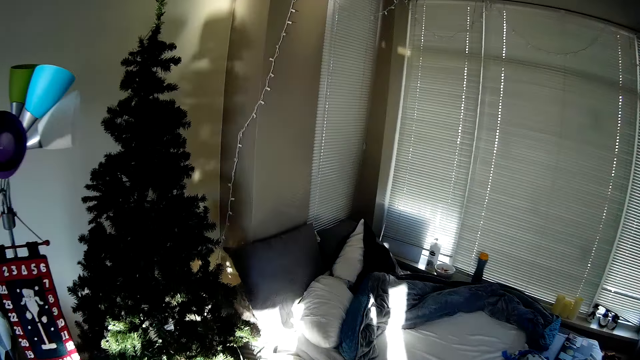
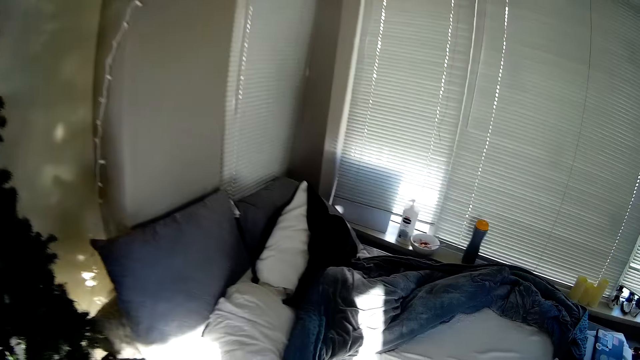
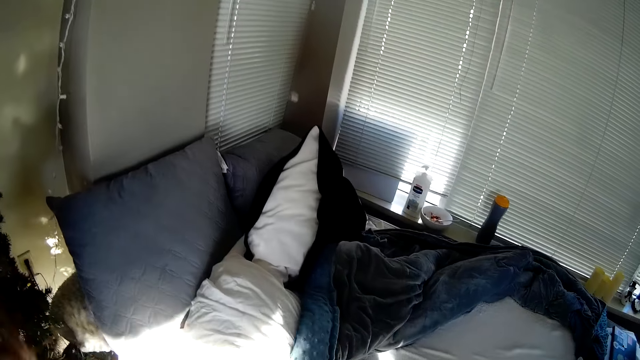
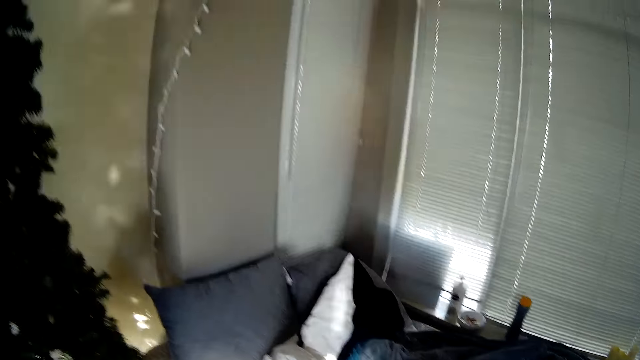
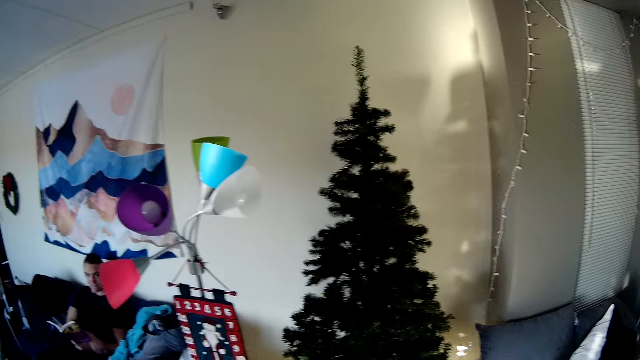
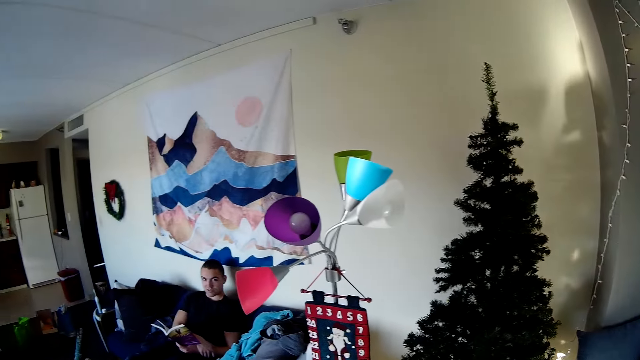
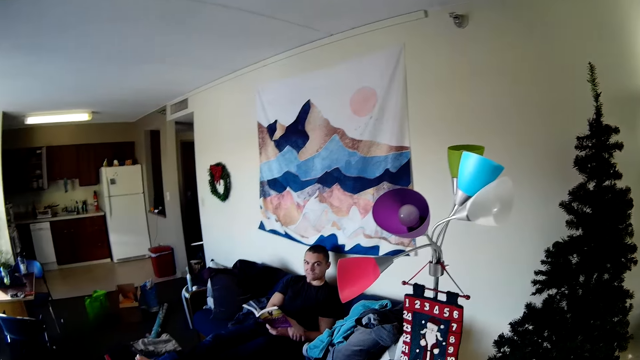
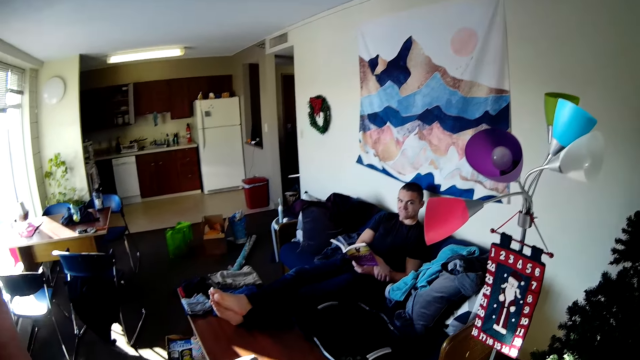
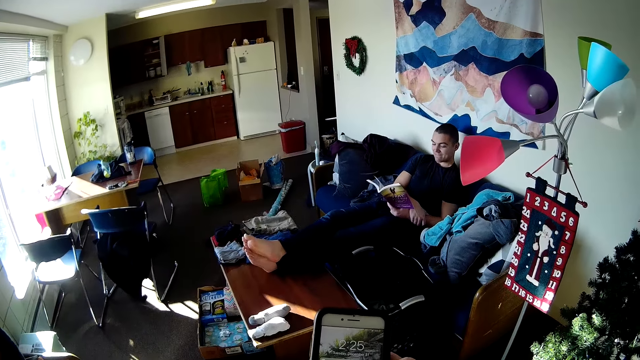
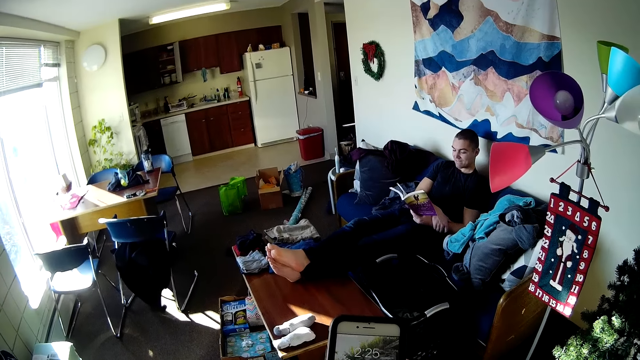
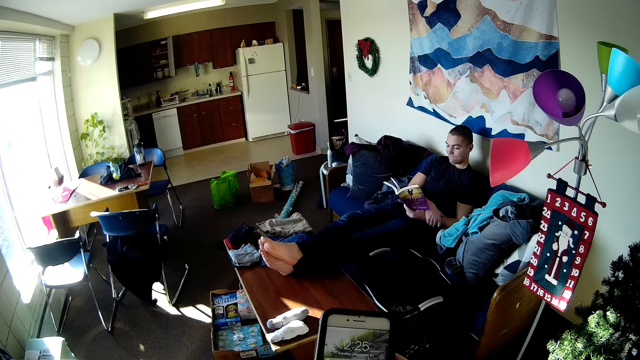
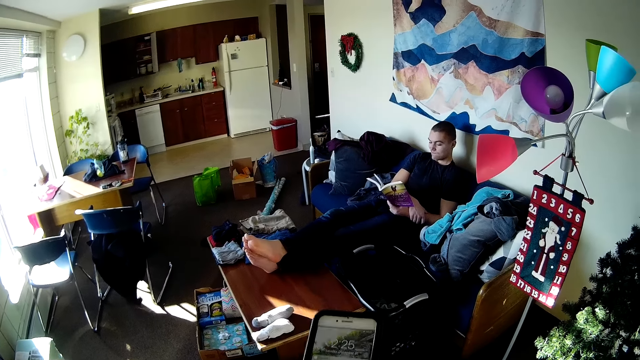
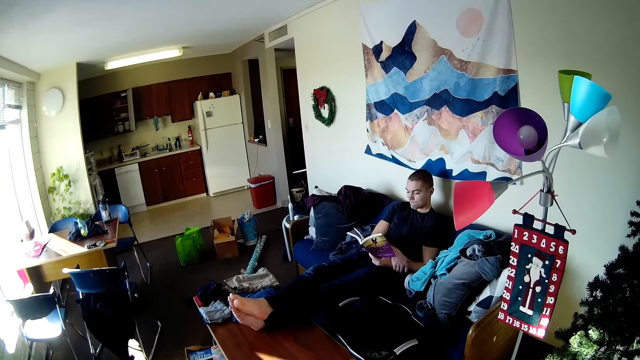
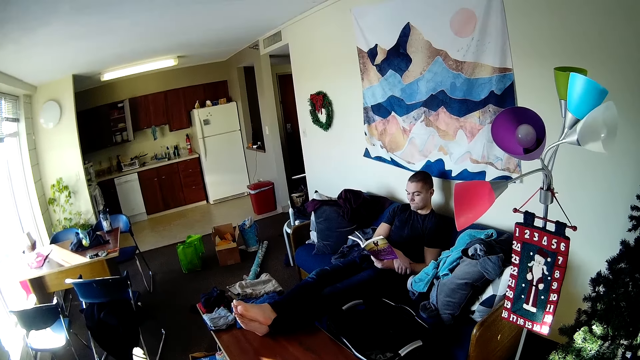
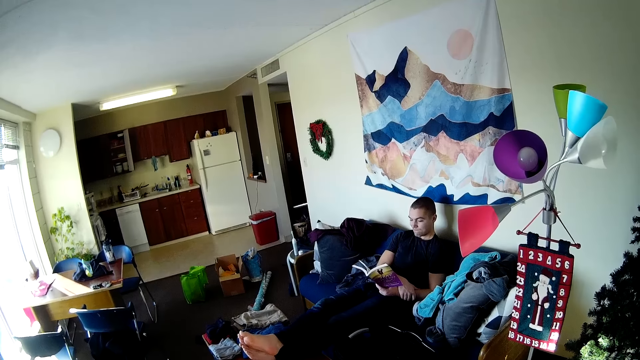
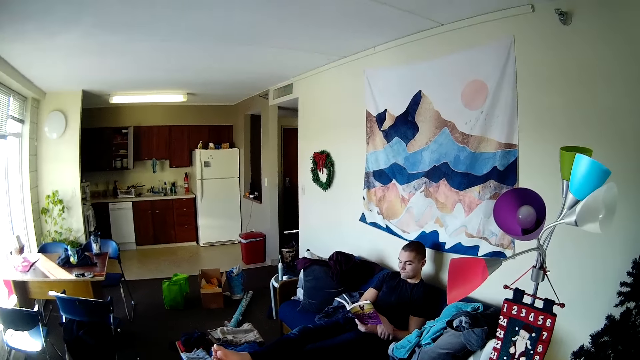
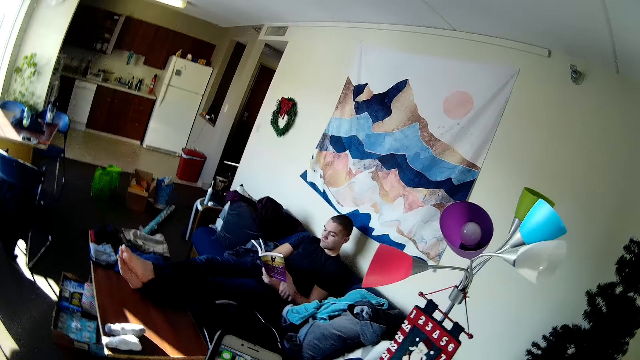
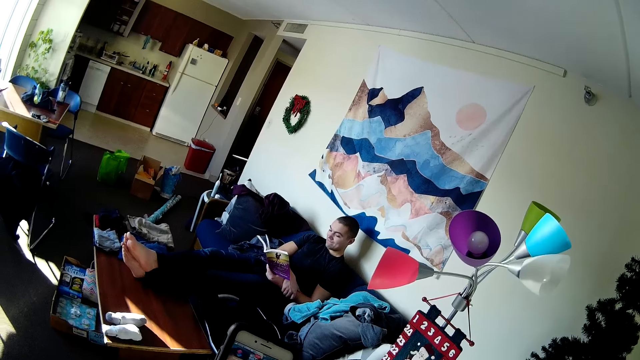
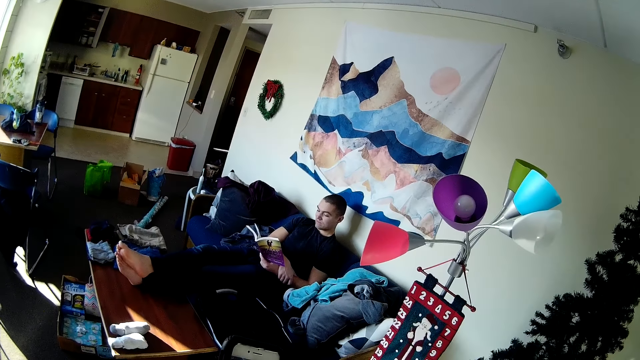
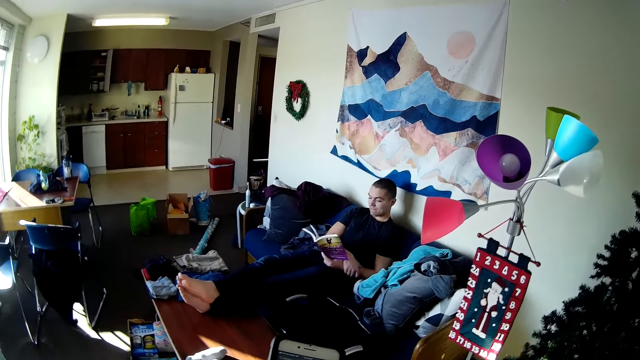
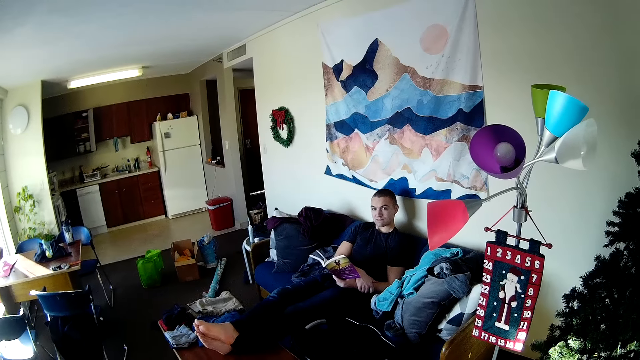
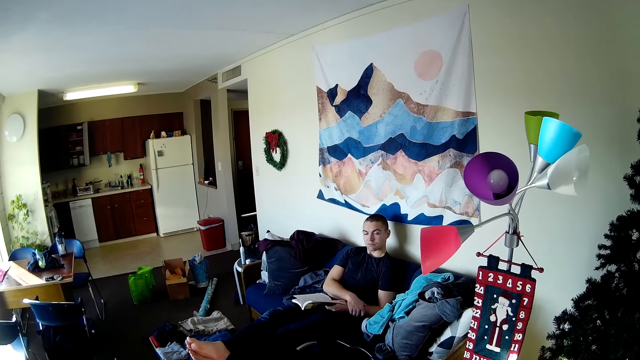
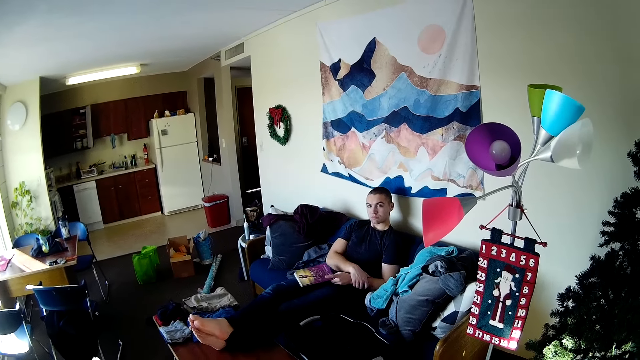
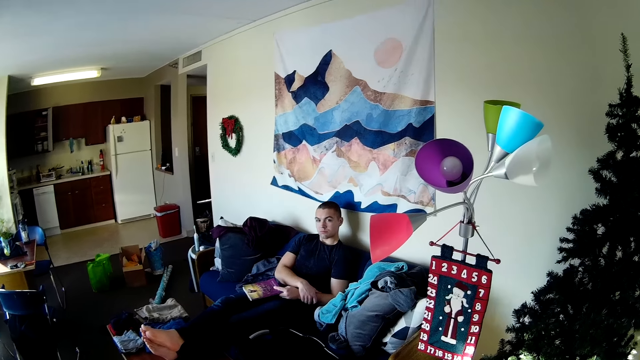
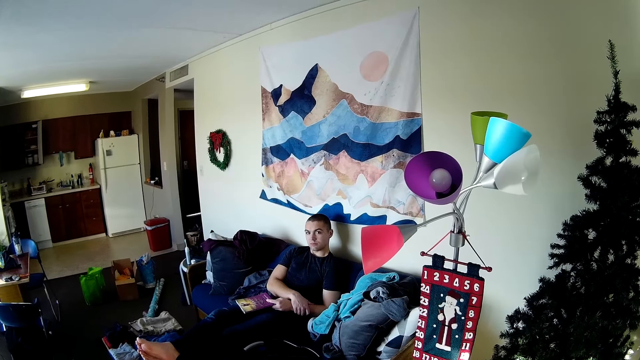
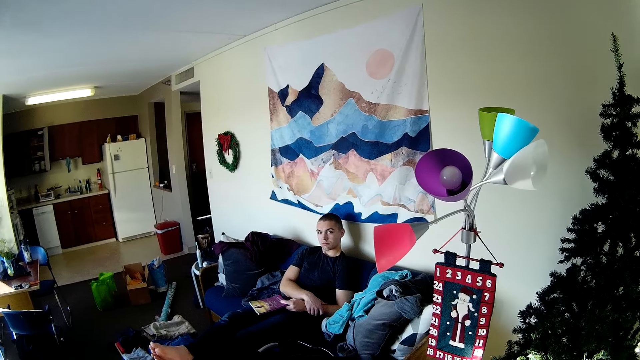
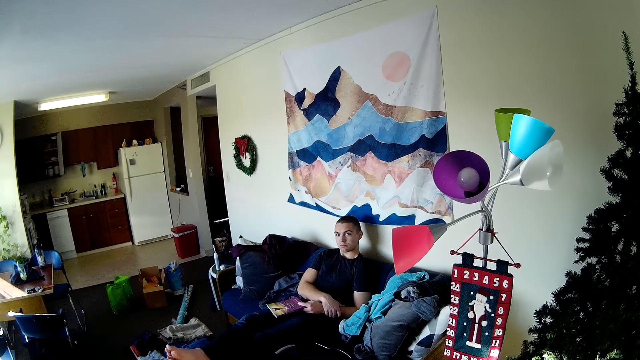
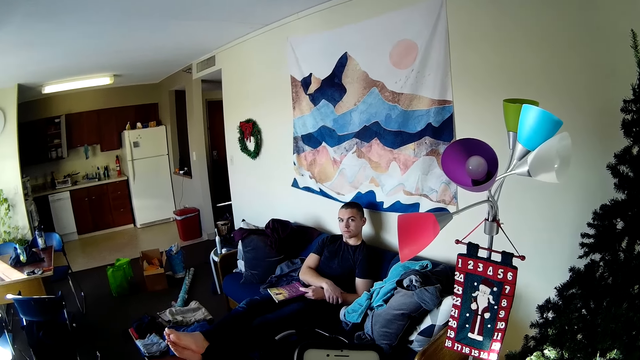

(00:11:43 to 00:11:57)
The camera wearer is carrying blankets. They pick up something. A man reads a book. The camera wearer looks around.

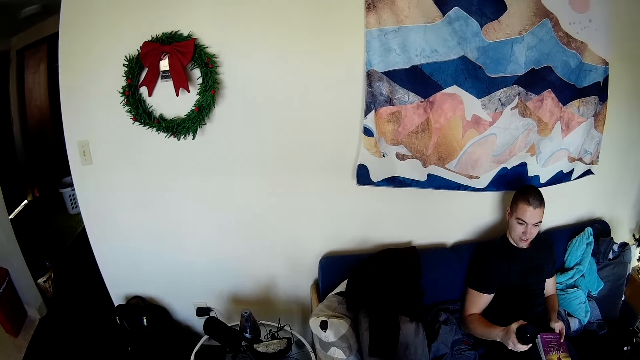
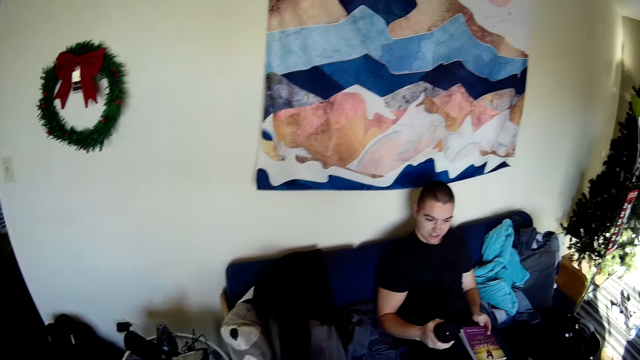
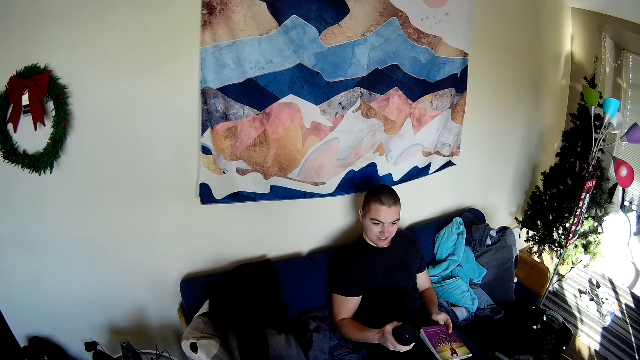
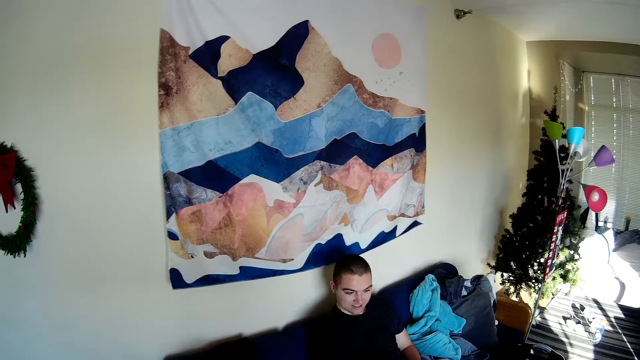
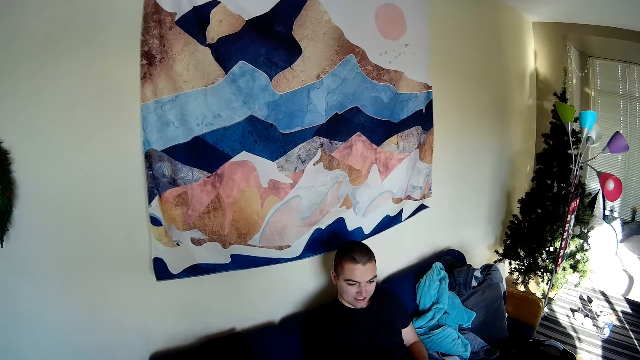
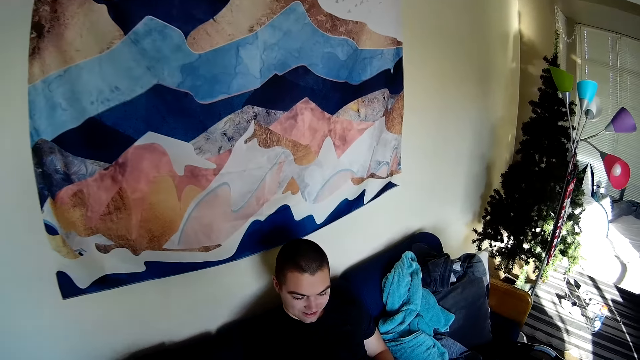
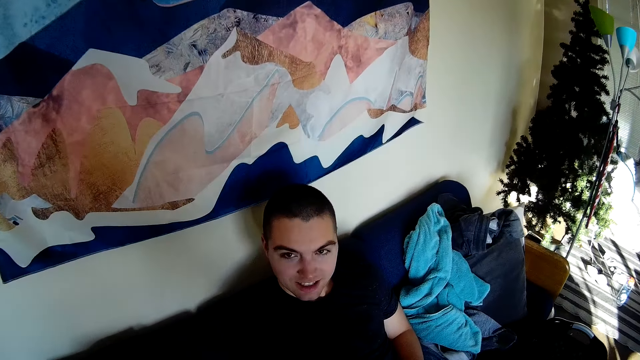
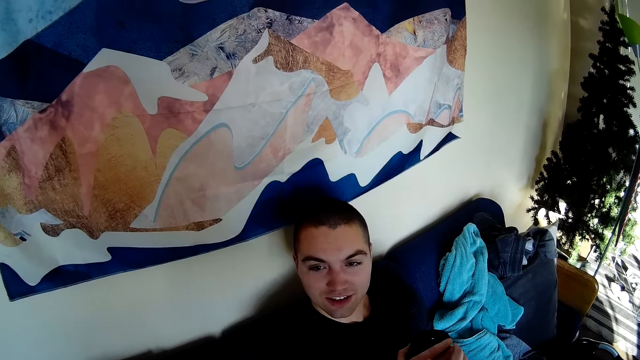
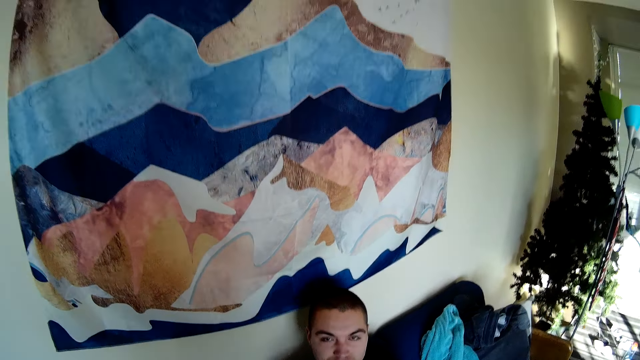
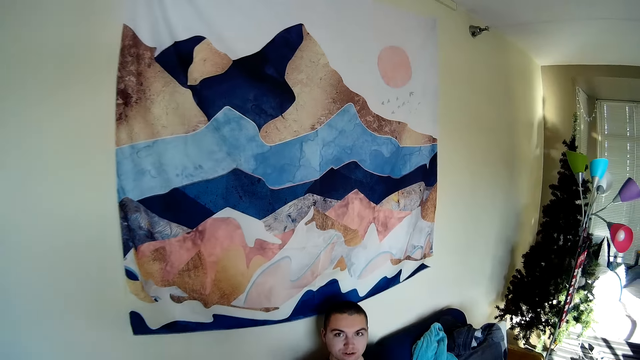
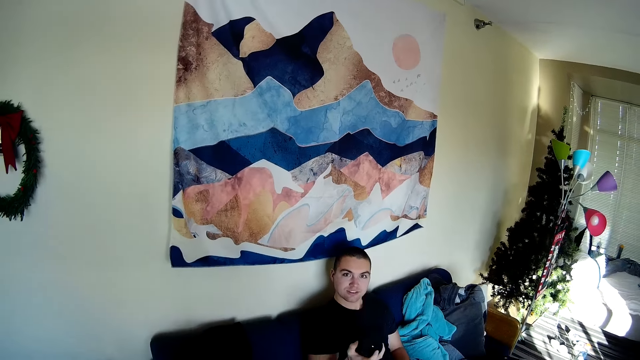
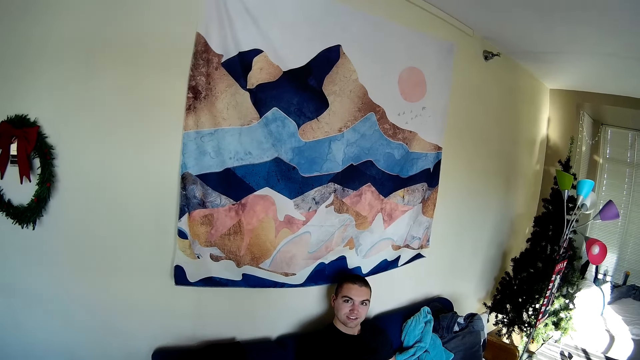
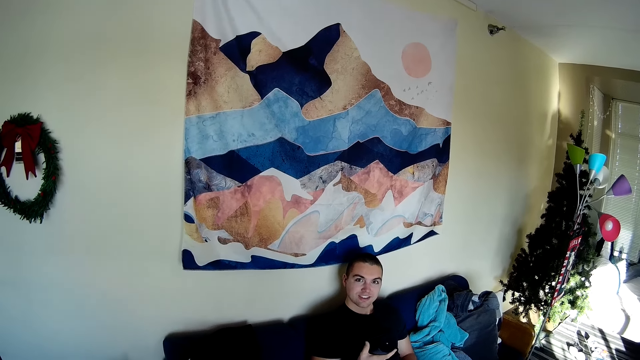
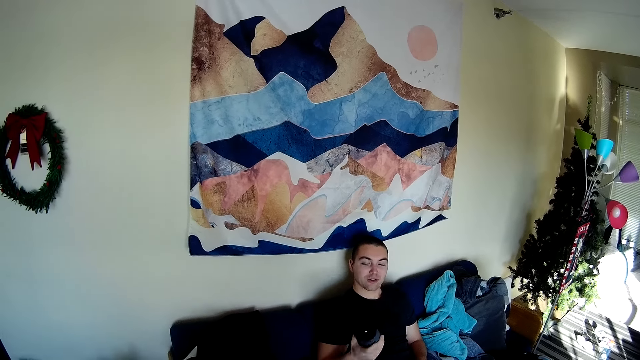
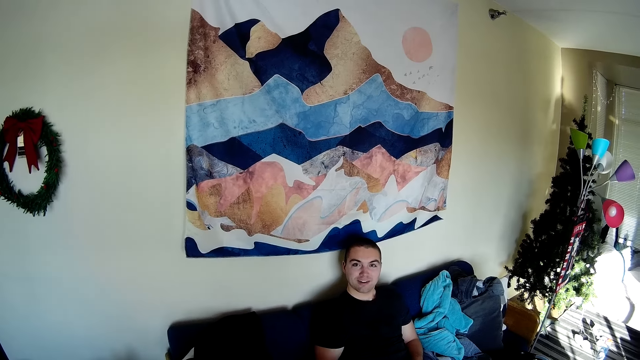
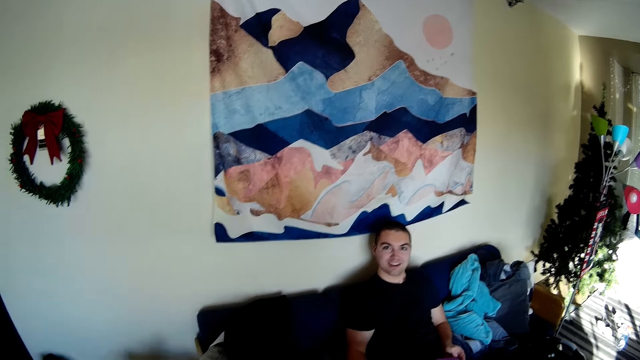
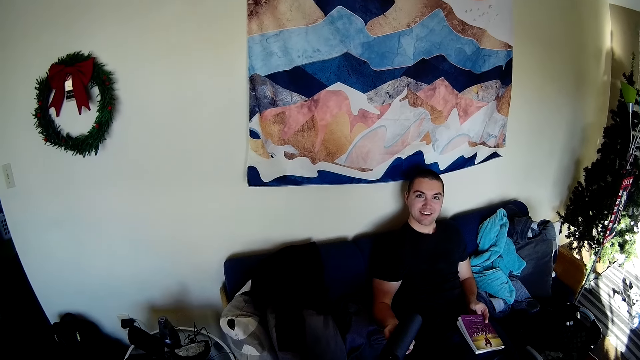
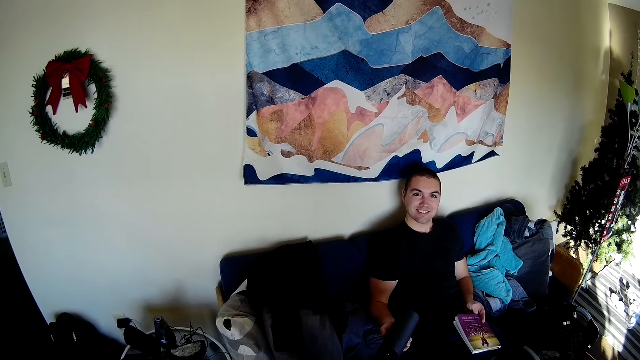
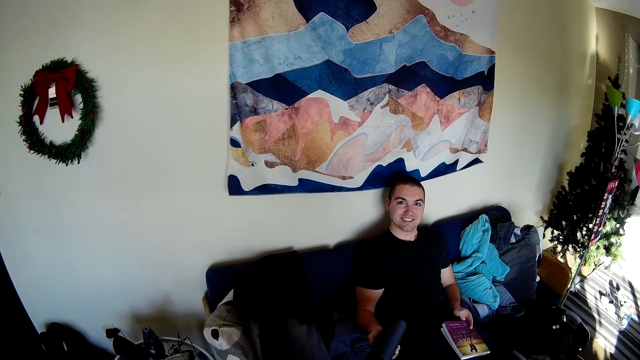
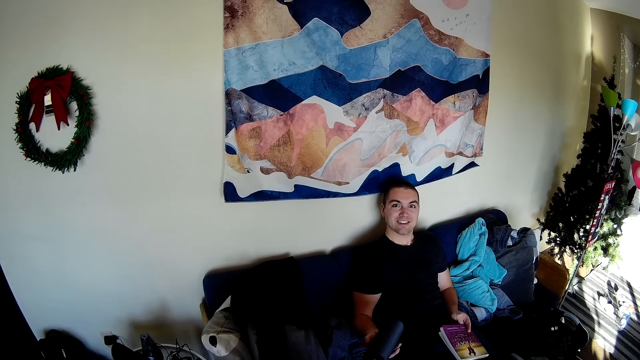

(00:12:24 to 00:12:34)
The camera wearer looks around. A man looks at the camera wearer.
